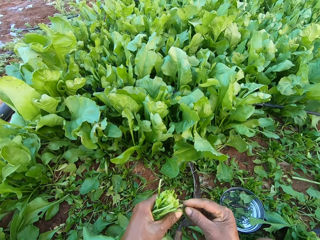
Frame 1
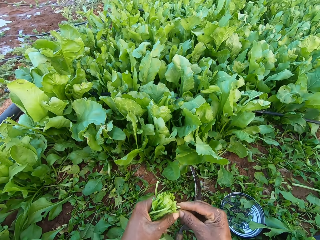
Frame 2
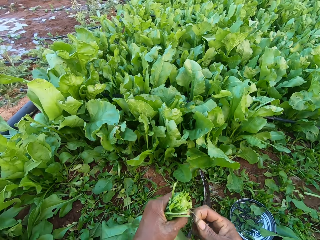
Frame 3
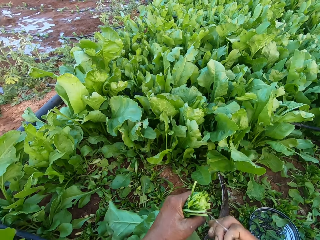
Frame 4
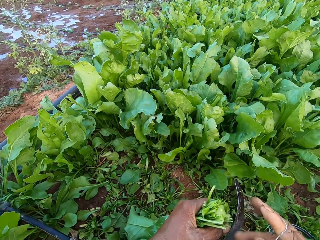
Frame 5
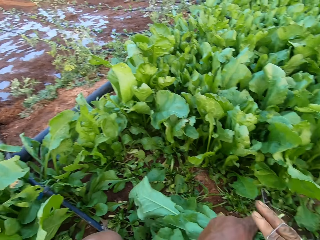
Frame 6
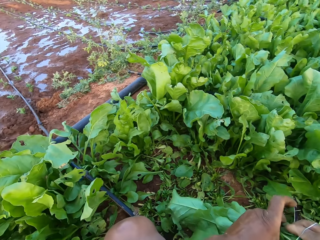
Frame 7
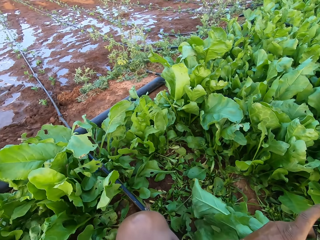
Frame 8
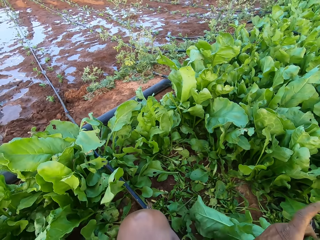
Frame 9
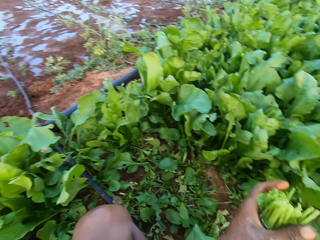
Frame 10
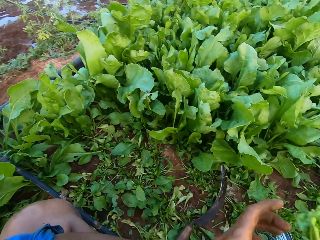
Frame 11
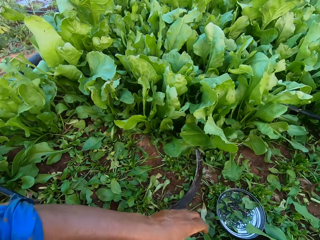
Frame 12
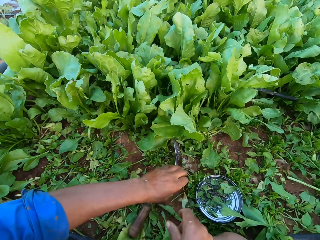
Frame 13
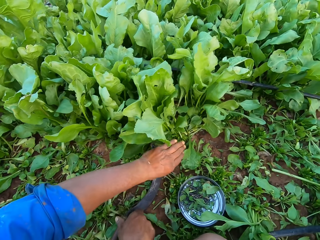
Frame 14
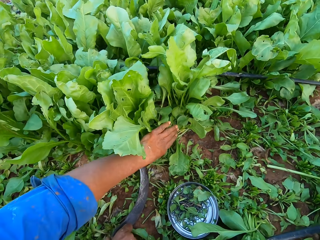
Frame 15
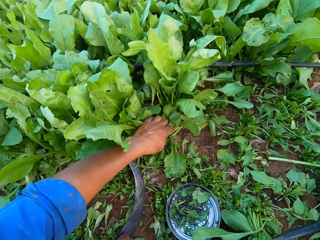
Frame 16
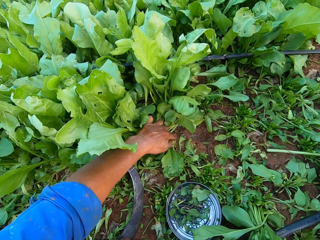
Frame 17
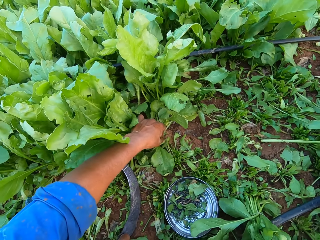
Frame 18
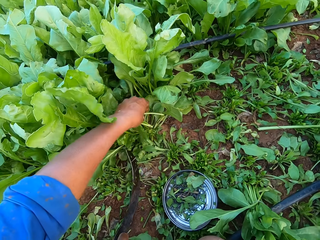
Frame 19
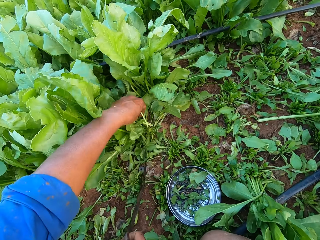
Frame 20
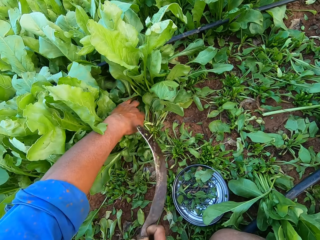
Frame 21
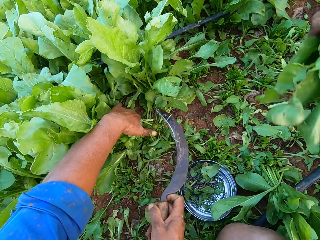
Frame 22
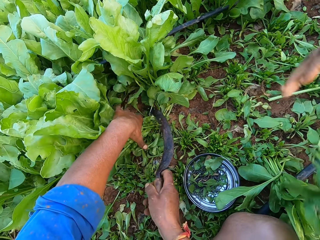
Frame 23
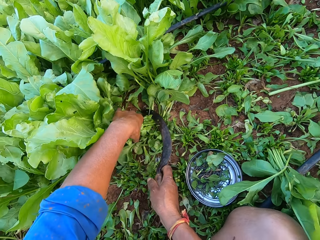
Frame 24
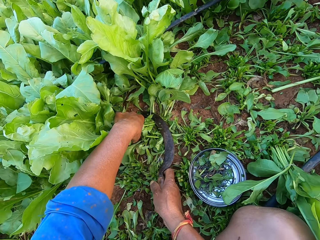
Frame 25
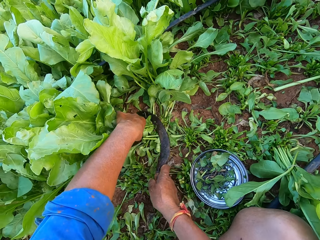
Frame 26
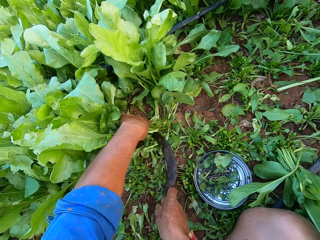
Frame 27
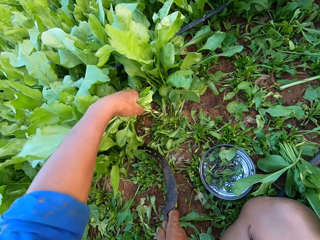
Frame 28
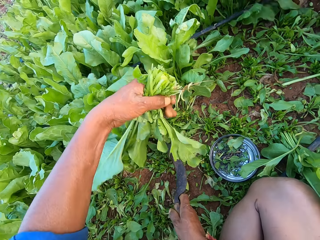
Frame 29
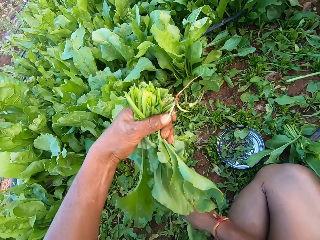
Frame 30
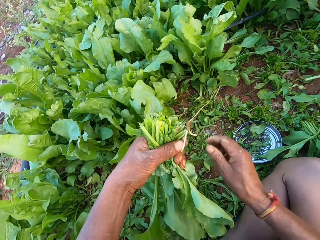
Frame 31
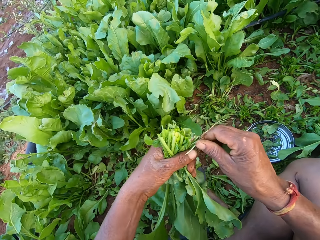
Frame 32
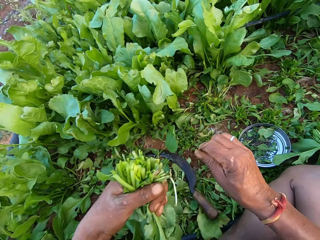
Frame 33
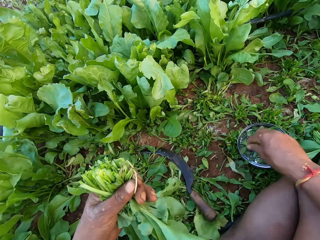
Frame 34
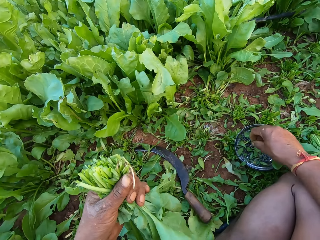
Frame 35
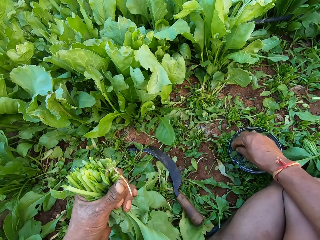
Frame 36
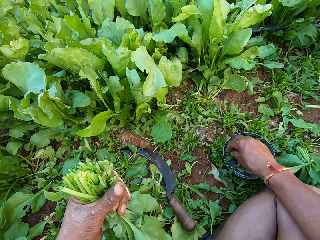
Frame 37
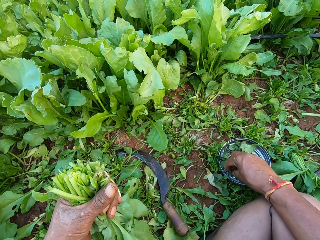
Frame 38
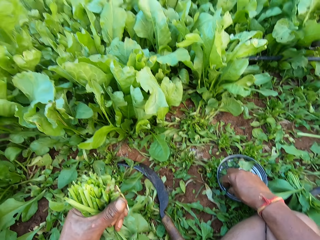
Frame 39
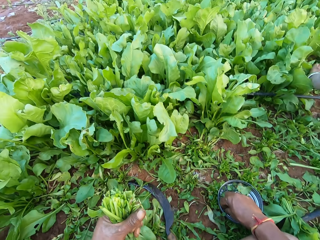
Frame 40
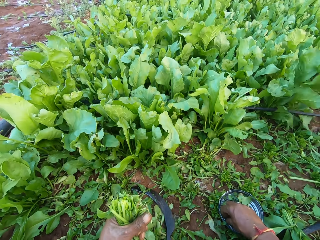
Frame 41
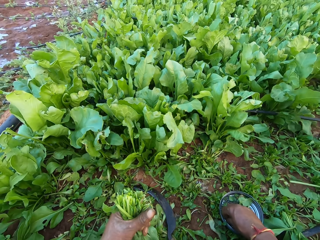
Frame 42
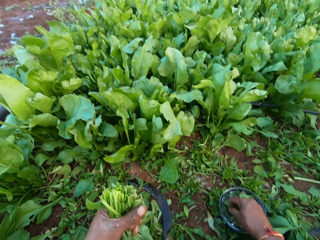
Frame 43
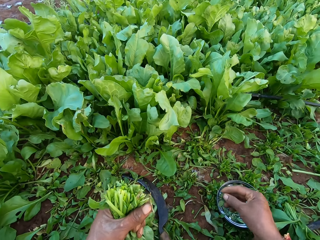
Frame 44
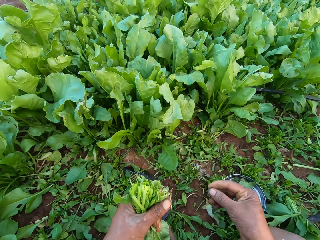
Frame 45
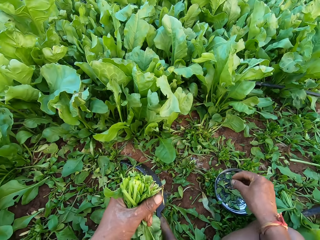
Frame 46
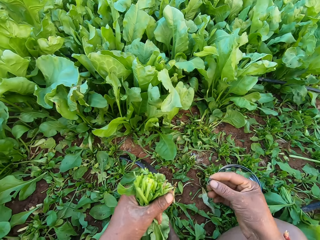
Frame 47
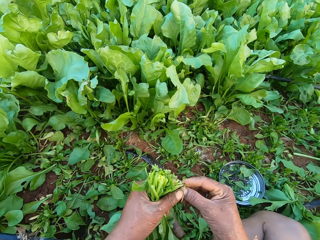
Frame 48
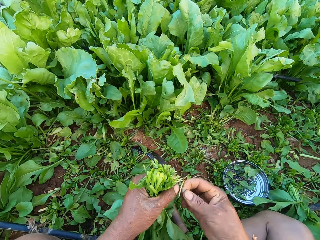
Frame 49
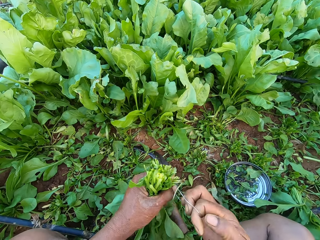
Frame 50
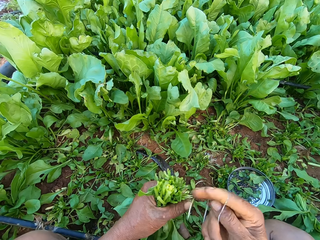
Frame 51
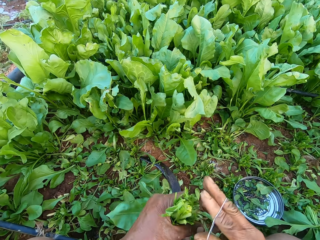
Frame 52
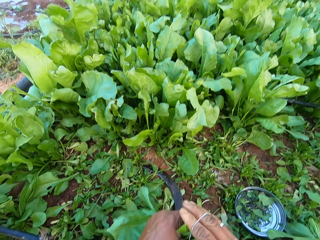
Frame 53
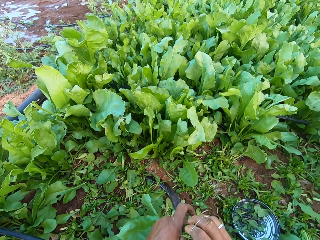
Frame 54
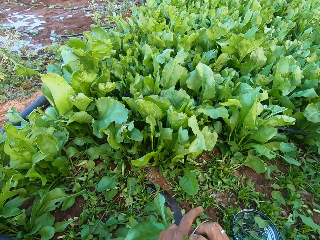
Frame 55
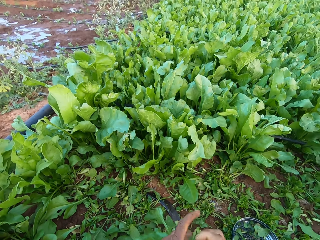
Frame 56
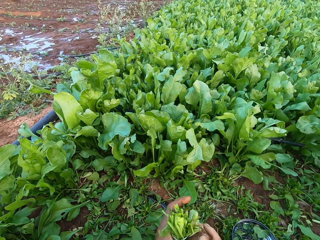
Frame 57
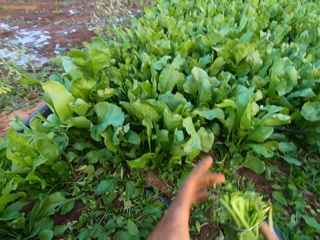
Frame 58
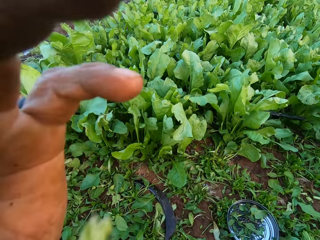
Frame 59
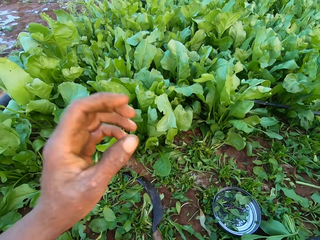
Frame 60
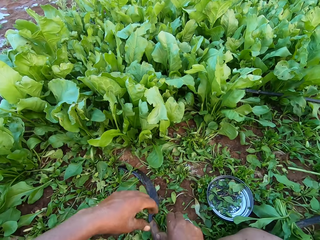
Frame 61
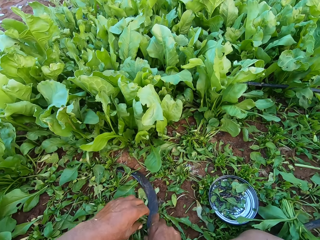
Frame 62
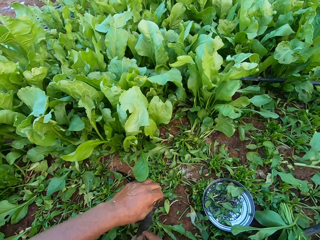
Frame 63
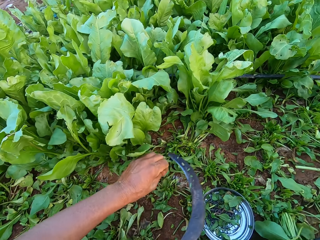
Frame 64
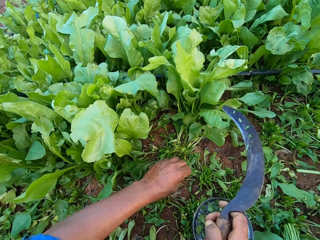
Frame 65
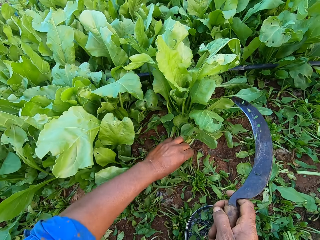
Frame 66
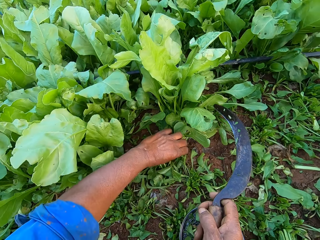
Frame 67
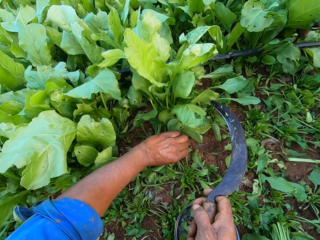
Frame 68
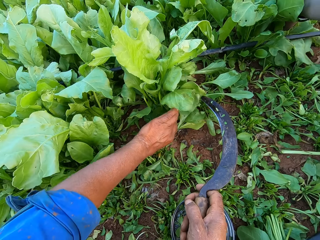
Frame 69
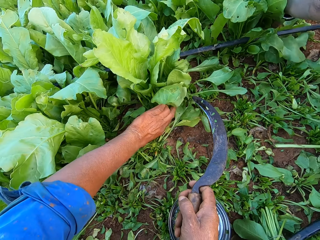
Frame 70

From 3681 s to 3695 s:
The camera wearer picks a rubber band from the metal plate on the ground with his right hand. He holds the rubber band with his hands. He stretches the spinach leaf in his right hand to the ground. He wraps the rubber band around his right hand. He binds the spinach plants in his left hand with the rubber band around his right hand. He passes the bundle of spinach plant from his left hand to his right hand. He puts the vegetables aside. He touches the vegetables. He picks spinach leaves on the ground with his left hand. He picks the sickle from the ground with his right hand. A woman drops the bundle of spinach plant on the ground with her right hand. The camera wearer cuts the spinach plants from the ground with the sickle in his right hand. He drops the sickle on the ground with his right hand. He picks a spinach stem from the spinach plant in his left hand with his right hand. He drops the spinach stem in his right hand to the ground. He touches the content in the metal plate with his right hand. He picks a rubber band from the metal plate with his right hand. He holds the rubber band with his hands. He stretches the rubber band with his hands. He wraps the rubber band around his right hand. He binds the spinach plants in his left hand with the rubber band around his right hand. He passes the bundle of spinach plant from his left hand to his right hand. He touches his head with his left hand. He picks the sickle from the ground with his right hand. He puts the vegetables aside.

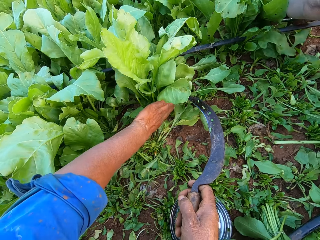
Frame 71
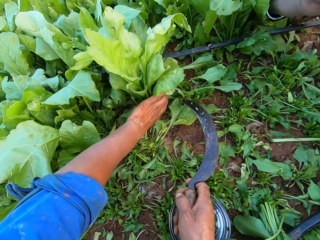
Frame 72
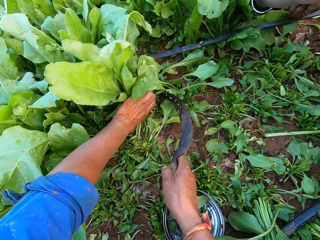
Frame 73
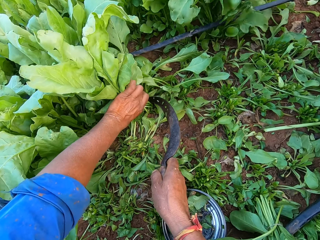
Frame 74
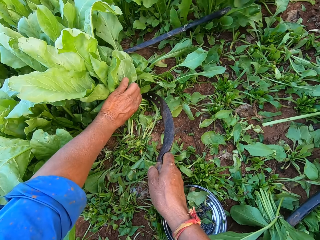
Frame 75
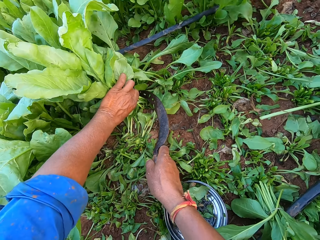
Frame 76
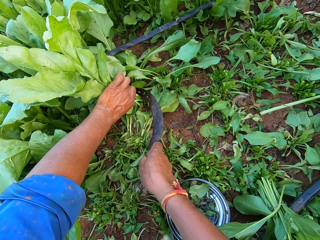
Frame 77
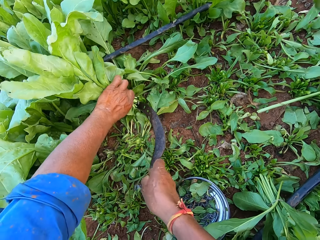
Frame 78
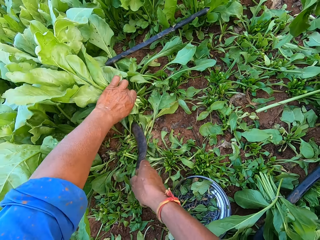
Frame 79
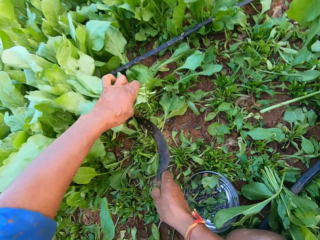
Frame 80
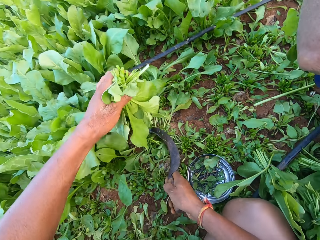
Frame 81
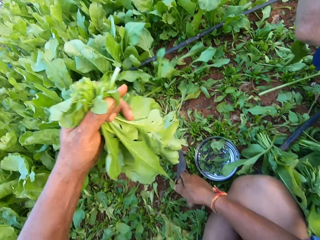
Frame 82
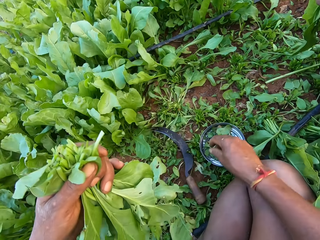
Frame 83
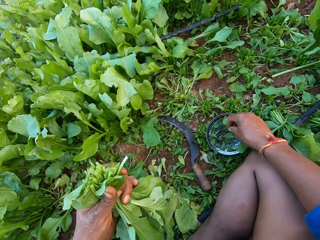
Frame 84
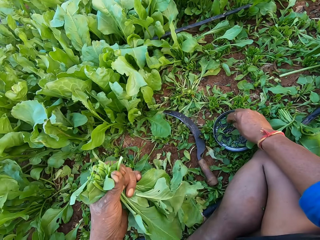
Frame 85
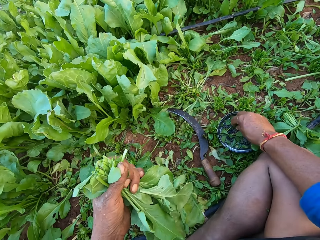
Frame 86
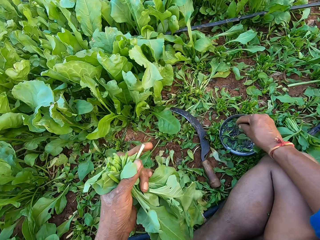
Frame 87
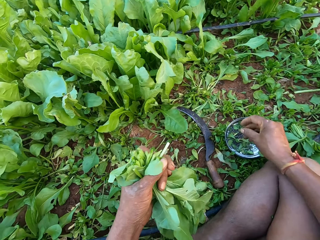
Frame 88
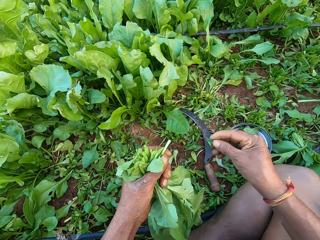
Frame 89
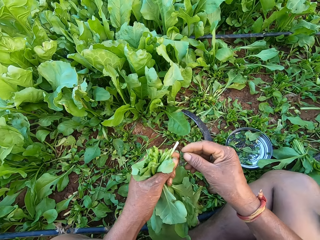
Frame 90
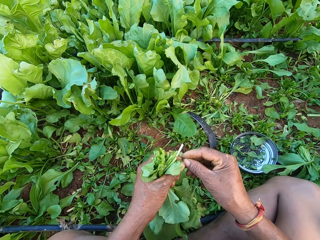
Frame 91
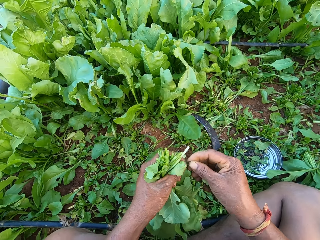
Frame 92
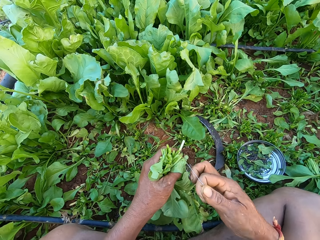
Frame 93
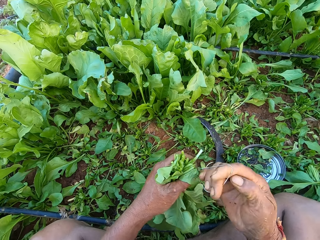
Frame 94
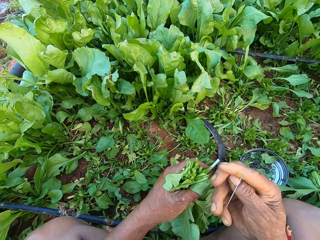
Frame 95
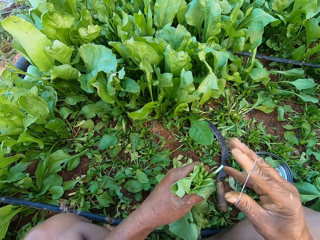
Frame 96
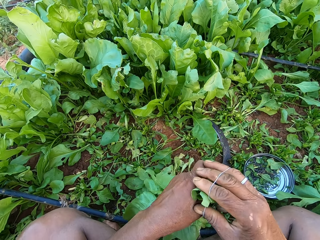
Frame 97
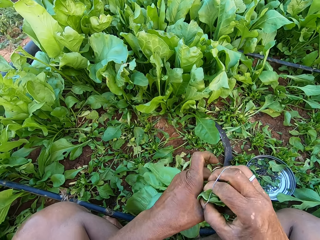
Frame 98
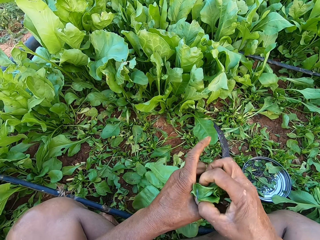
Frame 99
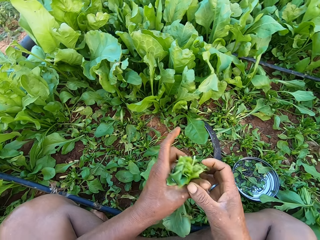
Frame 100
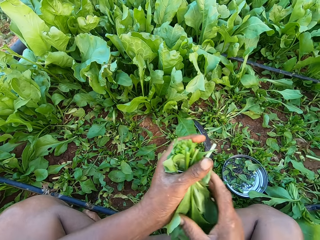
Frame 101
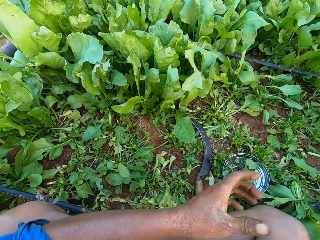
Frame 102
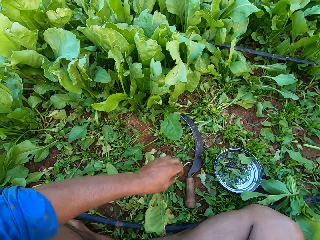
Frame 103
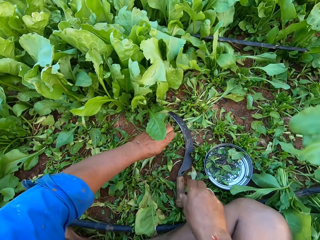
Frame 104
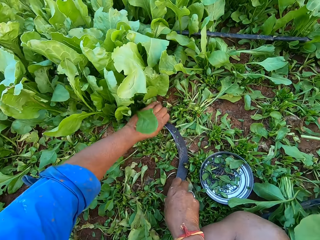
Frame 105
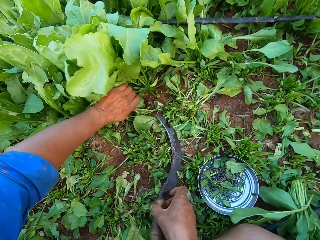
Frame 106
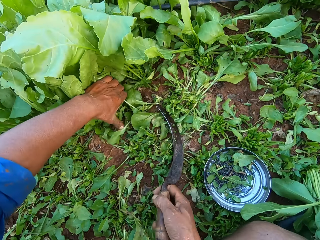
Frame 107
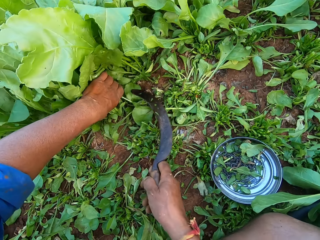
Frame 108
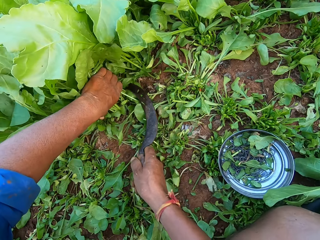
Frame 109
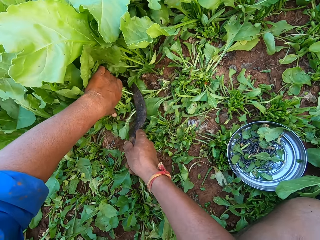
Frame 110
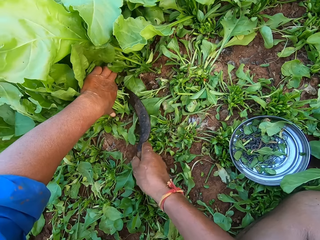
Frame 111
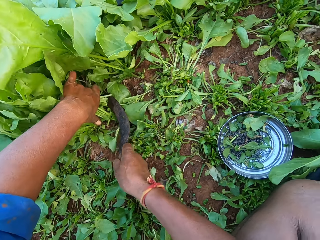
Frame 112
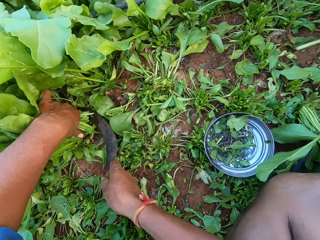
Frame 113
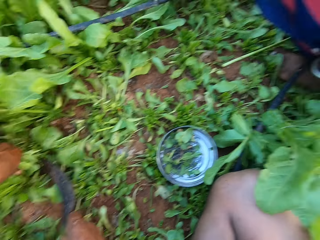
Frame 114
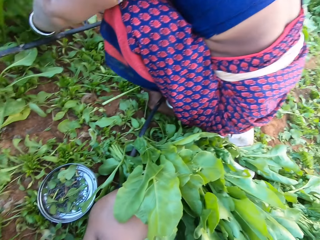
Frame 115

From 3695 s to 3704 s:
The camera wearer holds the spinach plants on the ground with his left hand. He cuts the spinach plants from the ground with the sickle in his right hand. He drops the sickle on the ground with his right hand. He picks a rubber band from the metal plate on the ground with his right hand. He holds the rubber band with his hands. He stretches the rubber band with his hands. He wraps the rubber band around his right hand. He binds the spinach plants in his left hand with the rubber band around his right hand. He passes the bundle of spinach plant from his left hand to his right hand. He puts the vegetables aside. He picks the sickle from the ground with his right hand. He holds the spinach plants on the ground with his left hand. He cuts the spinach plants from the ground with the sickle in his right hand.
